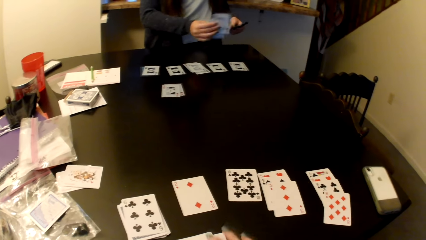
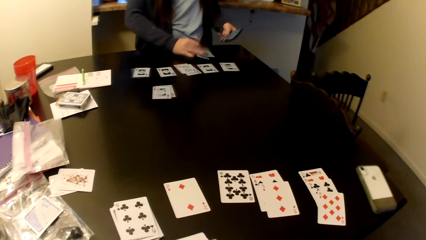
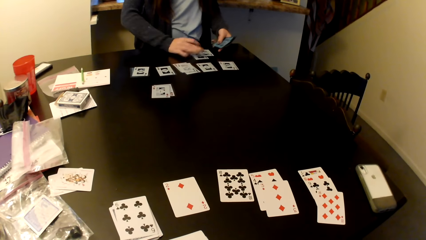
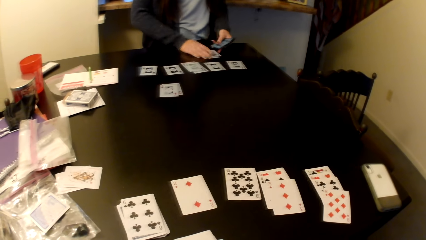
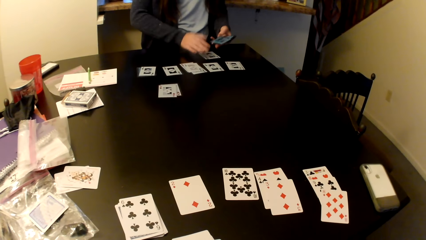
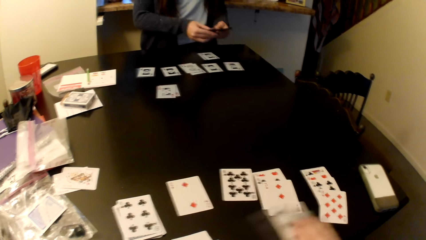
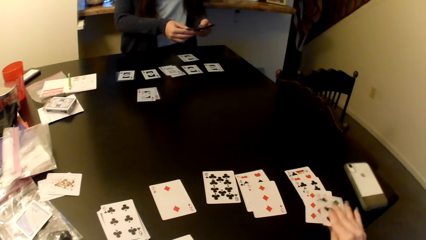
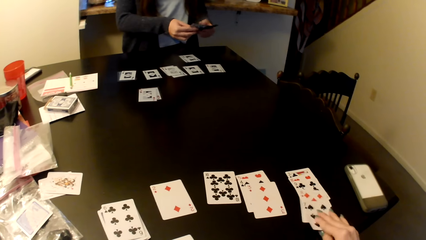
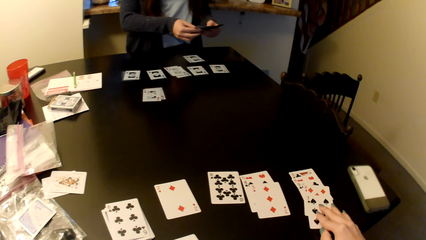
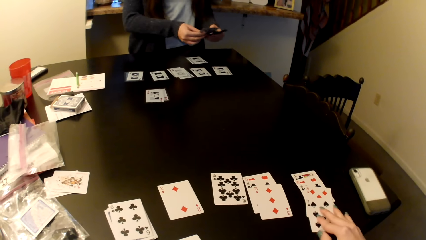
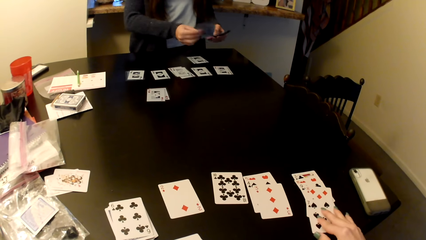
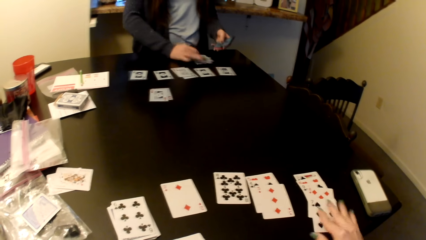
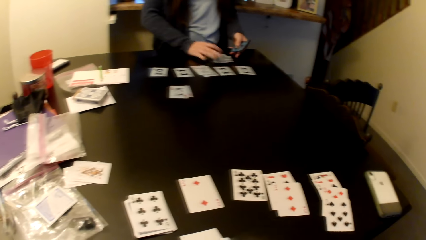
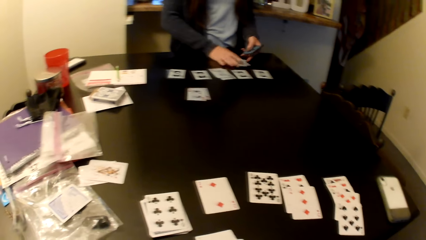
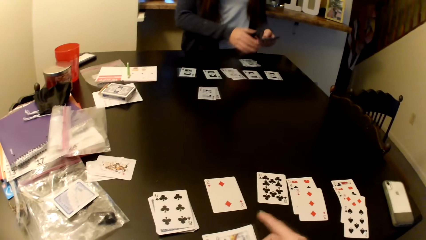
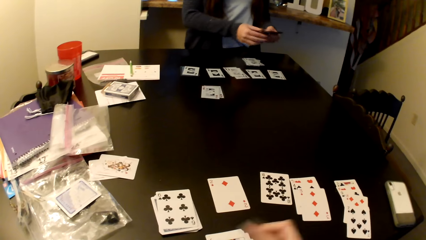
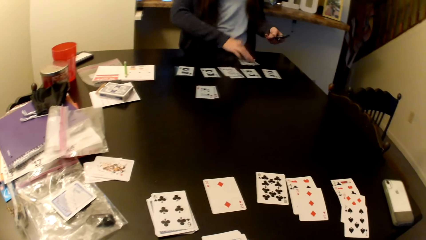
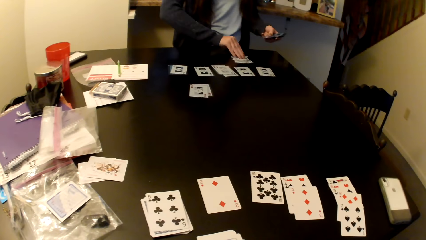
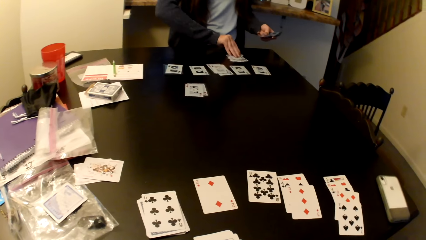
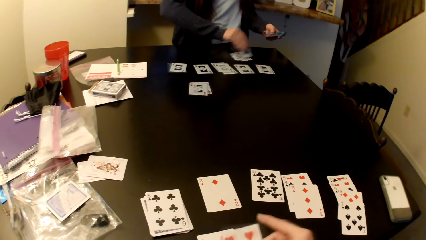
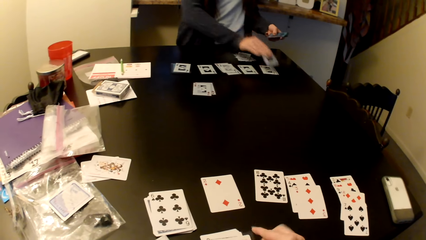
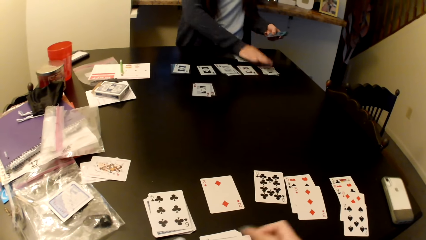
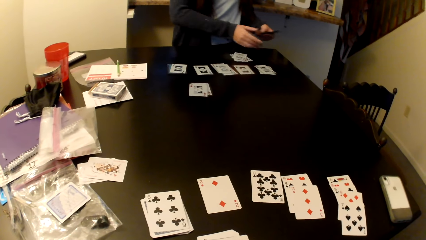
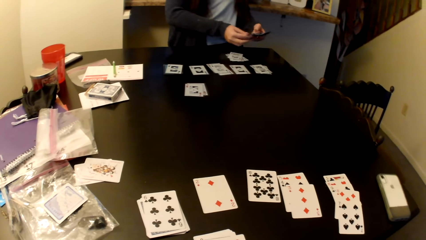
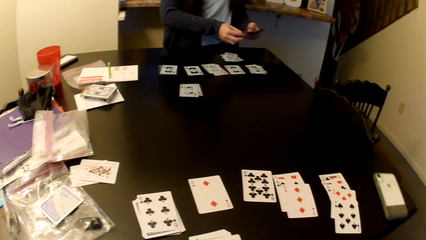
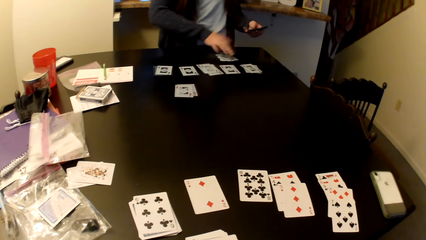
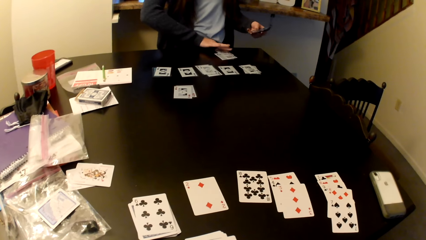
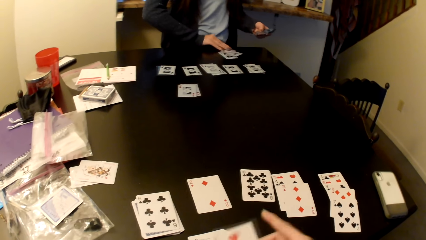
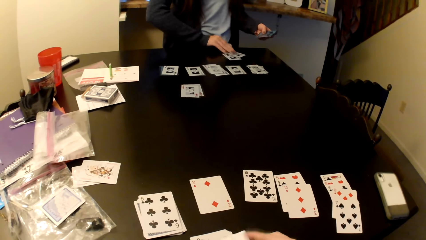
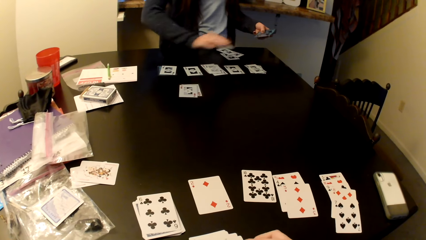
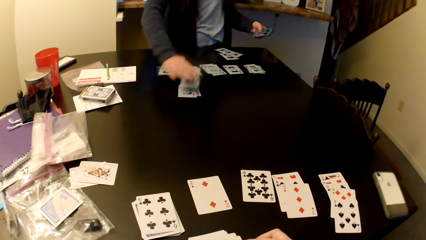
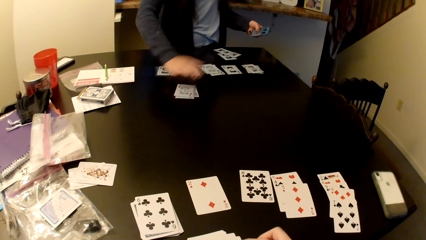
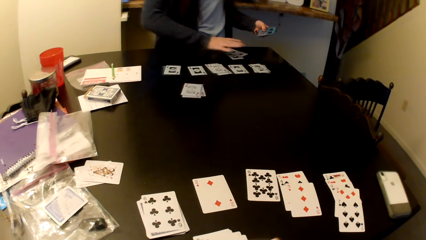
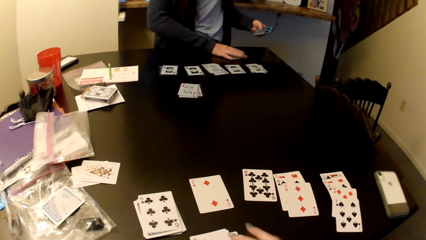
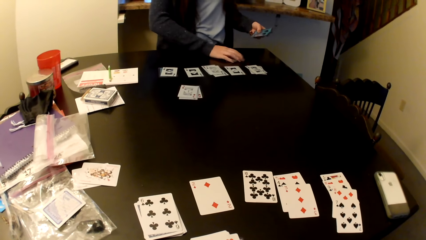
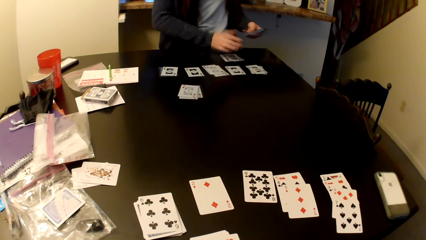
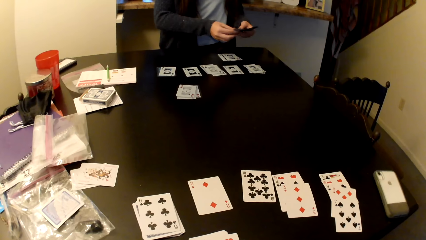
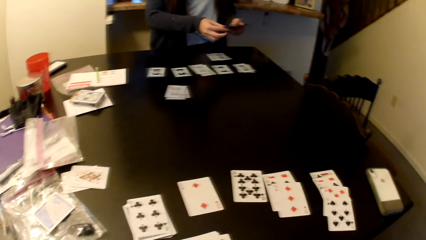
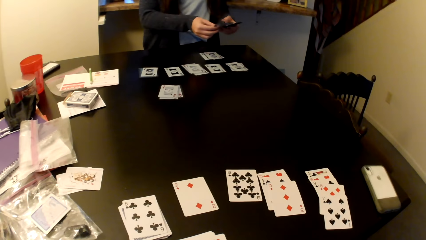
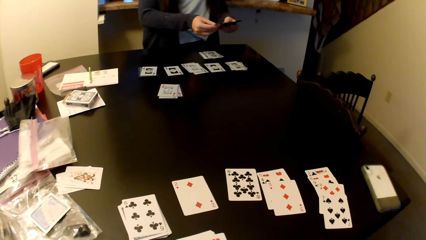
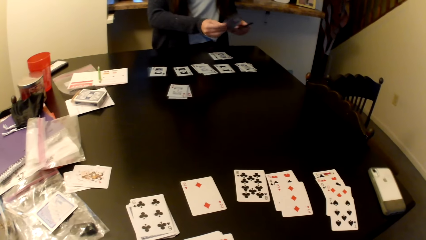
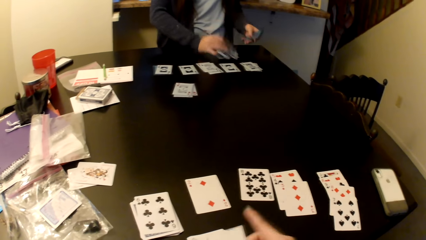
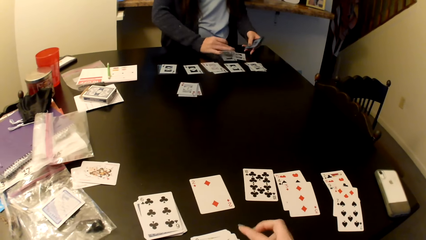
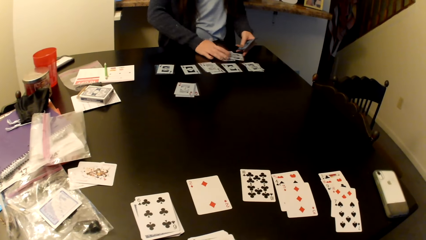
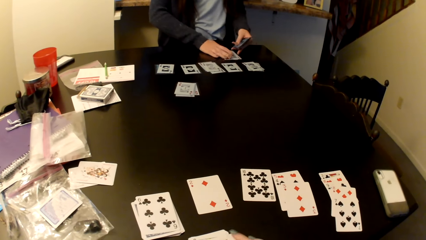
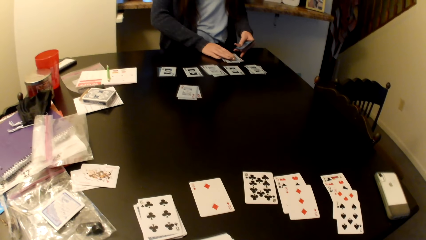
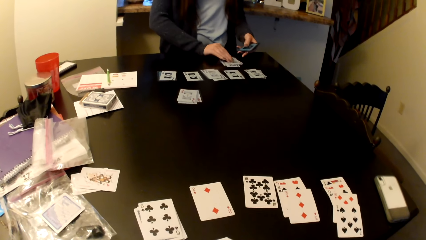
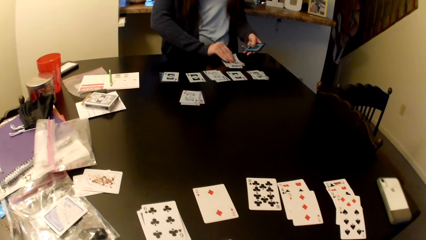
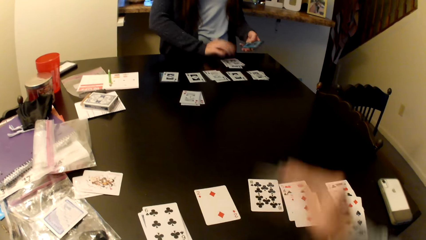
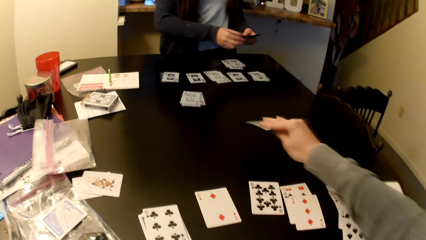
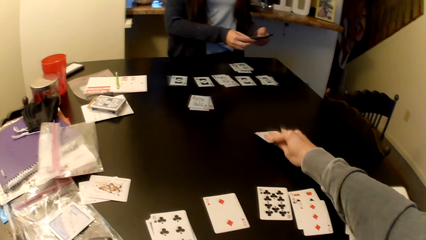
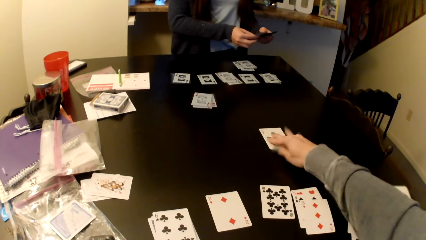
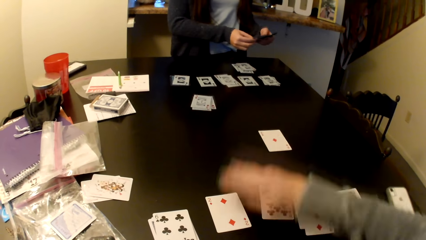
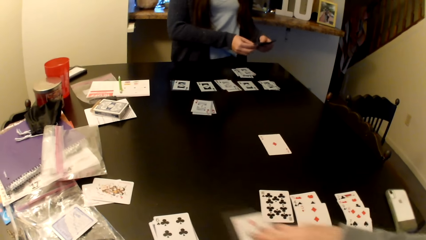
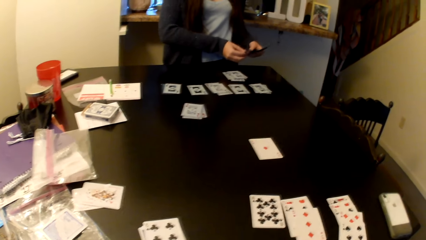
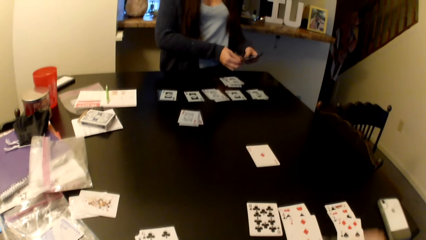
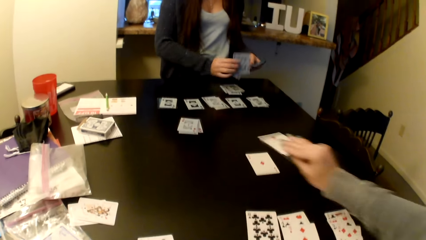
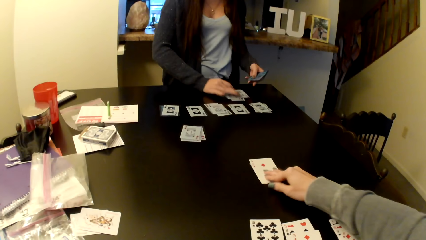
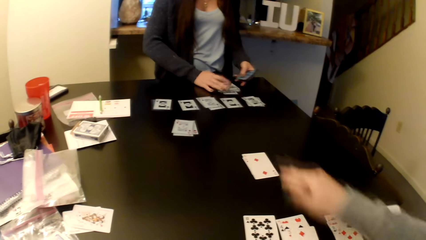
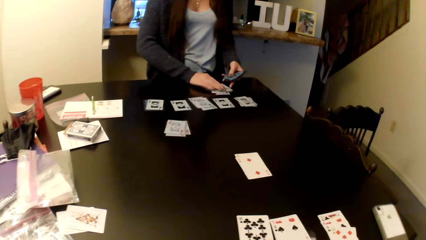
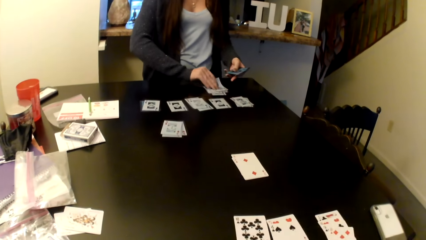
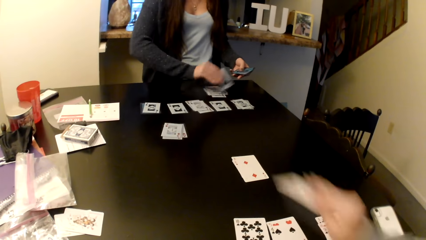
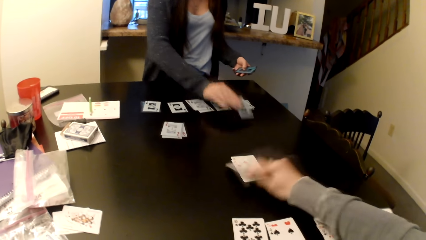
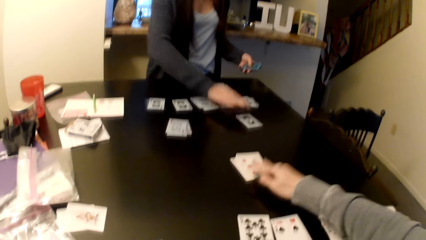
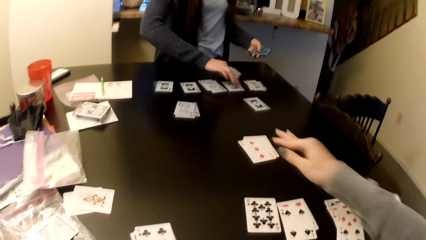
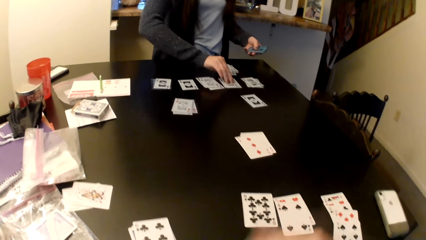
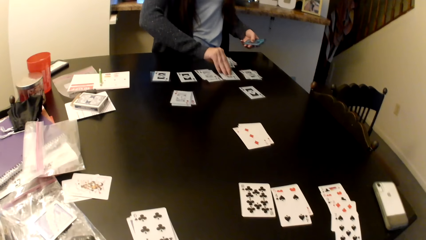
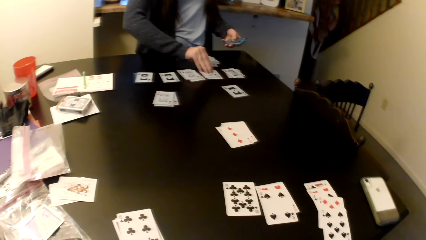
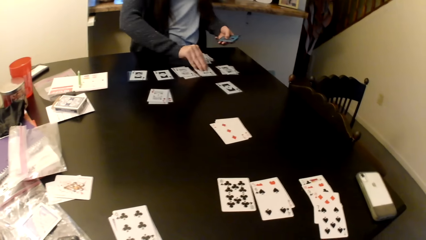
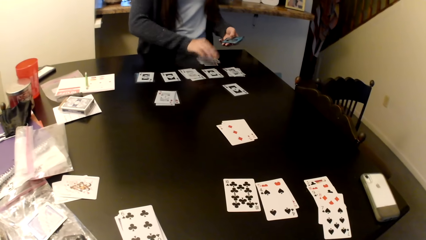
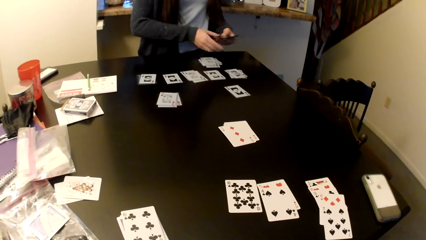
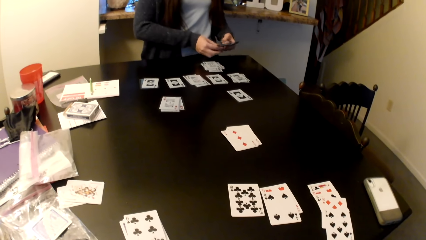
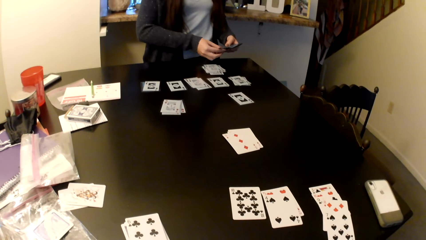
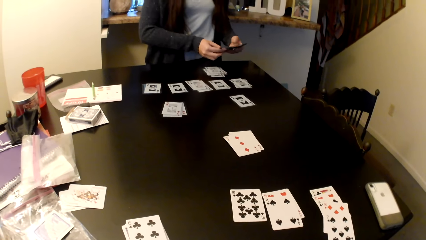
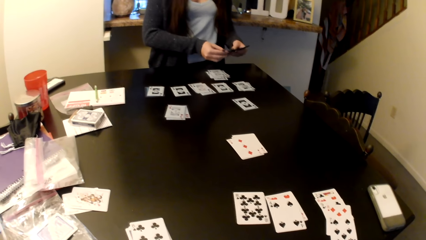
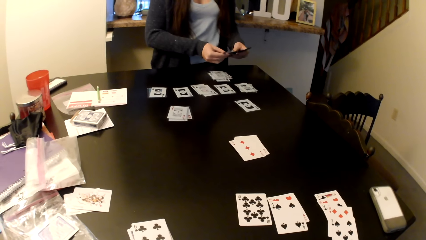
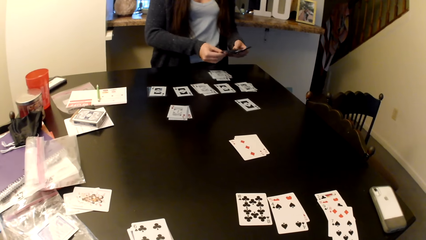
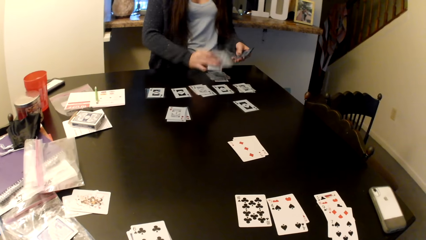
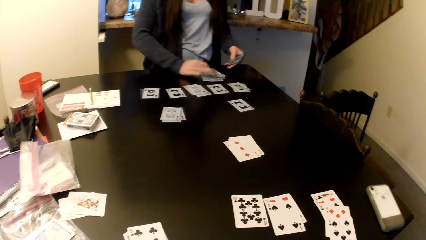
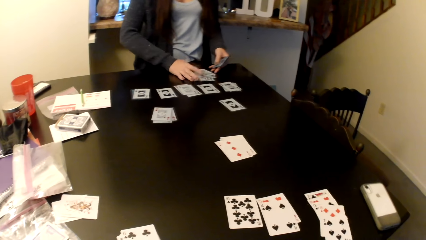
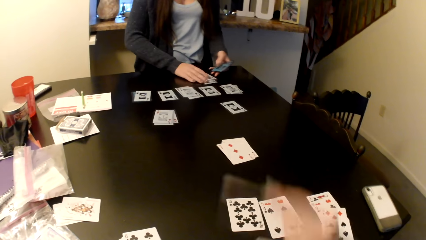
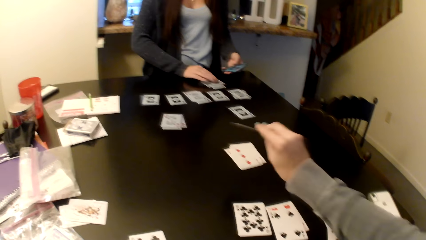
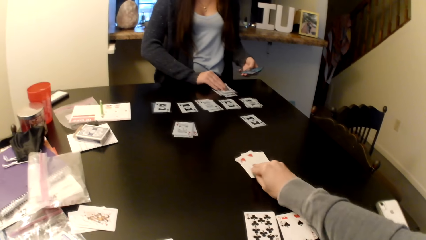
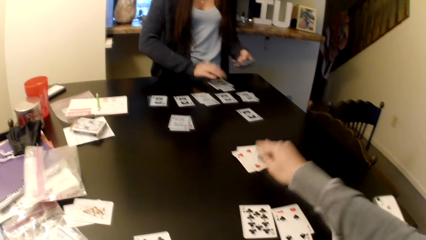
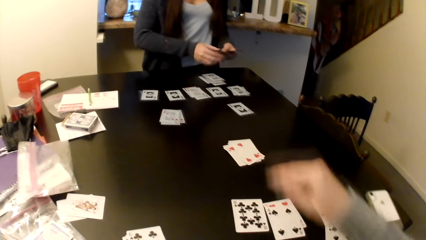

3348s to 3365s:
A person puts cards on the table. The camera wearer places a card in the middle of the table.
